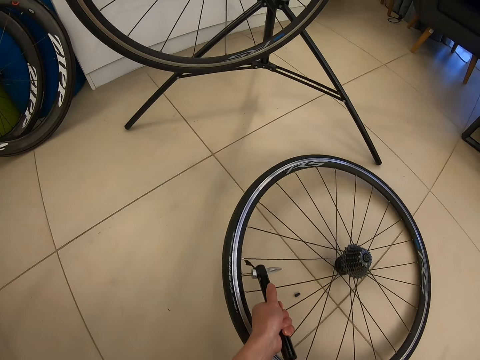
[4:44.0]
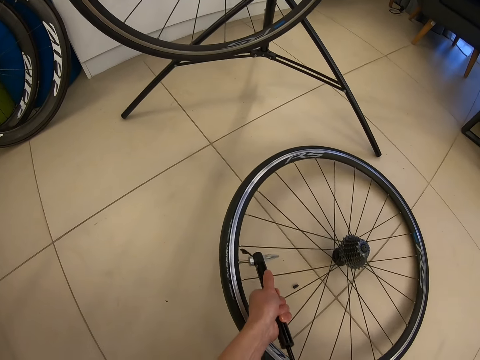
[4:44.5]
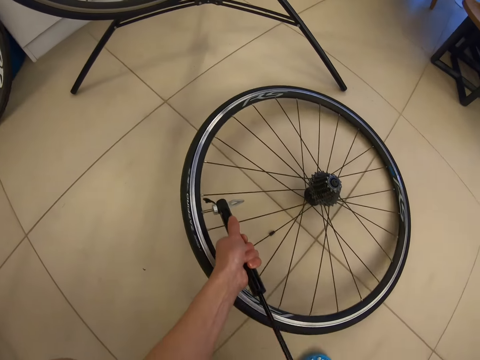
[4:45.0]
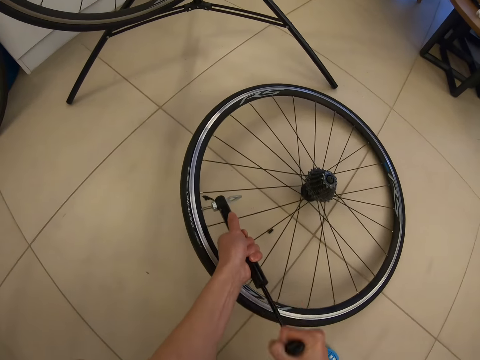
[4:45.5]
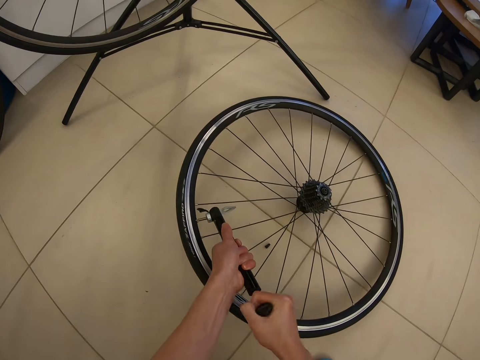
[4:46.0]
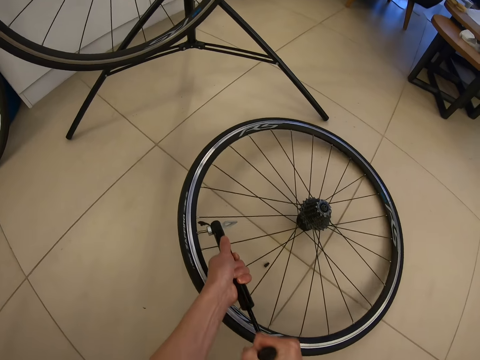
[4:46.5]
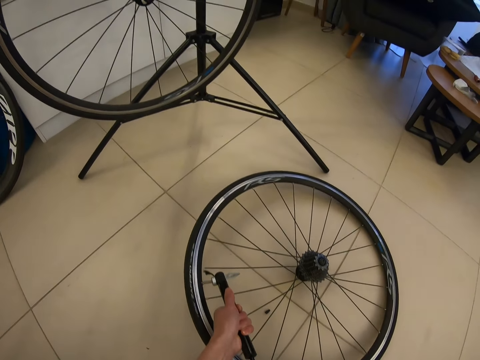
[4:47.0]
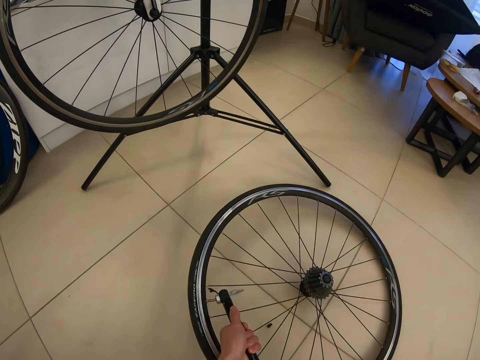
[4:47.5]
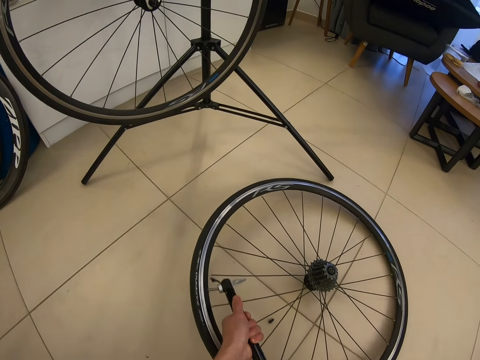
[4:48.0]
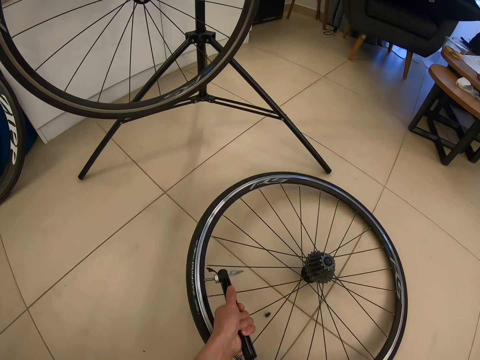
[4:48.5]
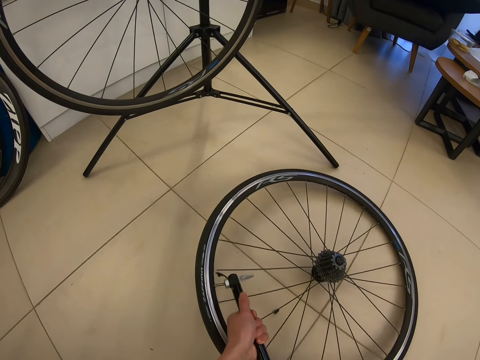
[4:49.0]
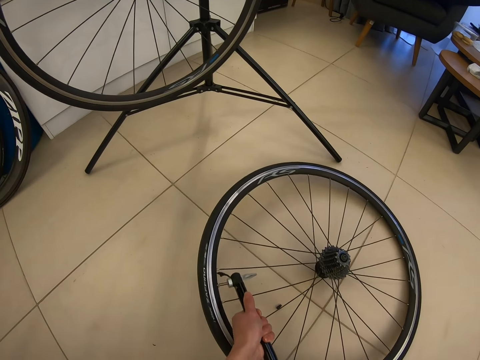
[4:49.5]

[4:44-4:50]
The camera wearer pumps the bike wheel.

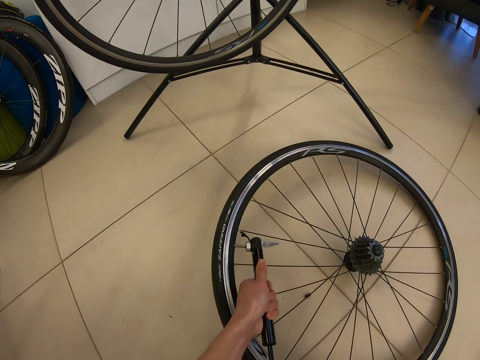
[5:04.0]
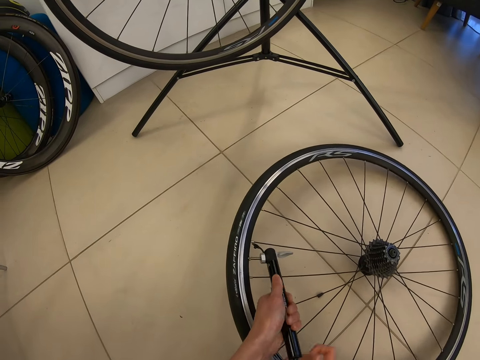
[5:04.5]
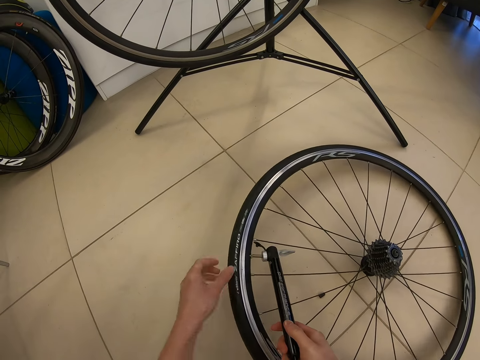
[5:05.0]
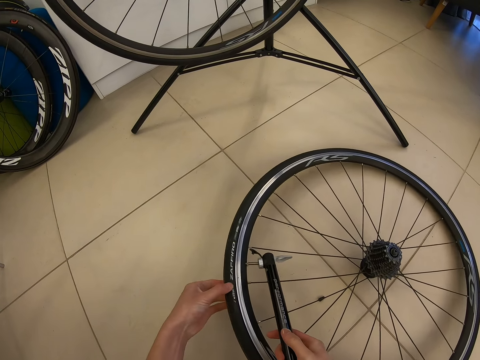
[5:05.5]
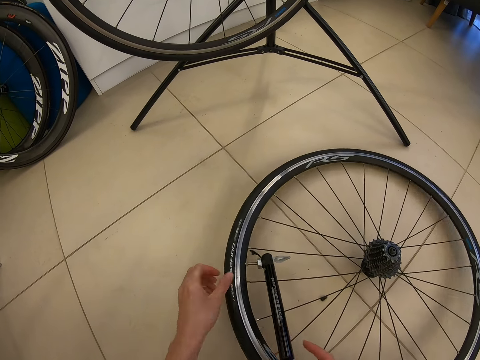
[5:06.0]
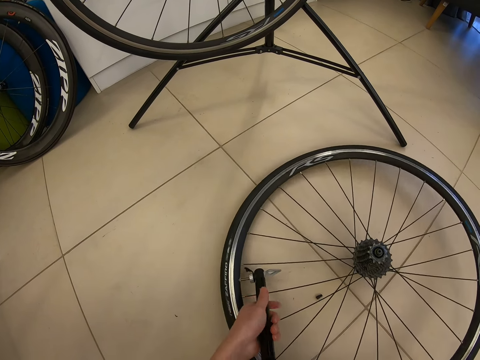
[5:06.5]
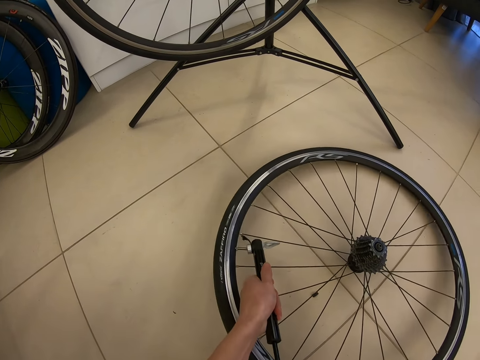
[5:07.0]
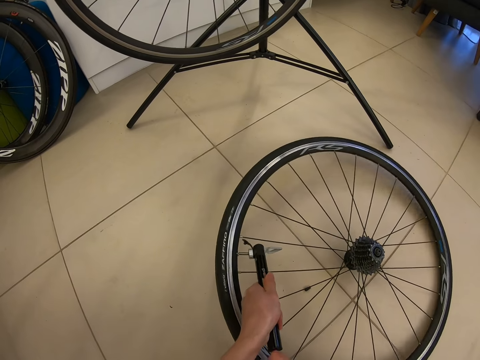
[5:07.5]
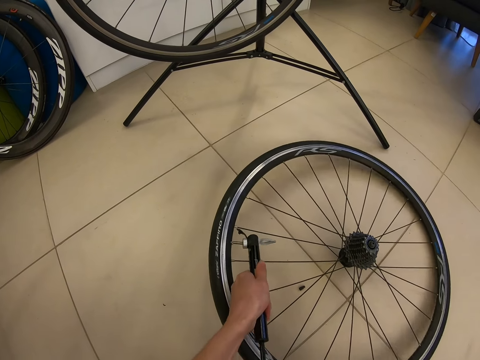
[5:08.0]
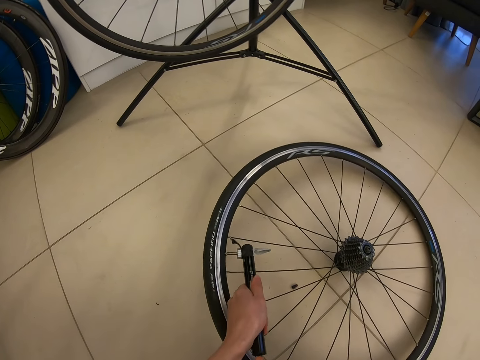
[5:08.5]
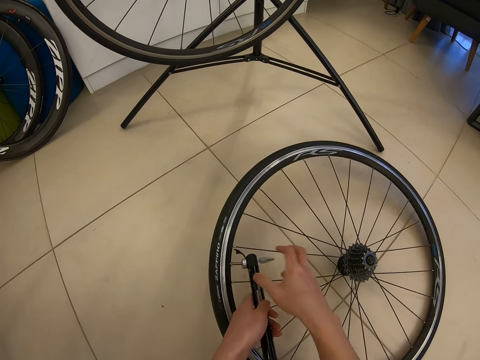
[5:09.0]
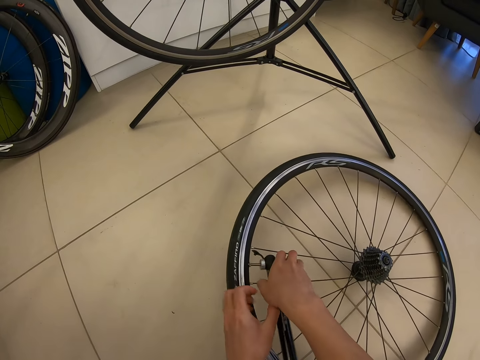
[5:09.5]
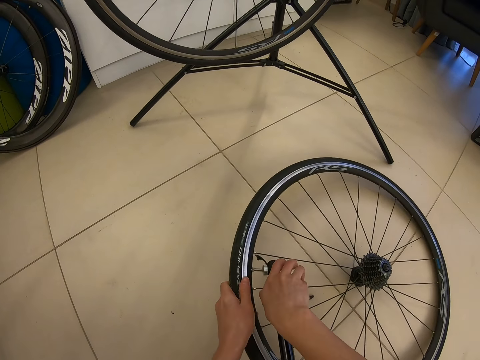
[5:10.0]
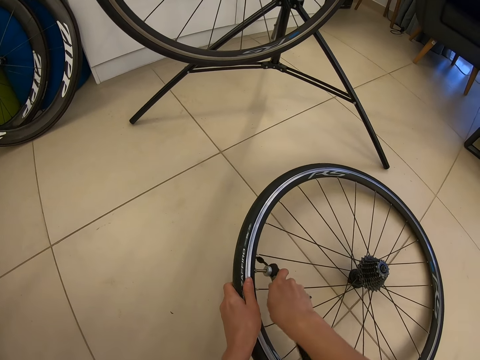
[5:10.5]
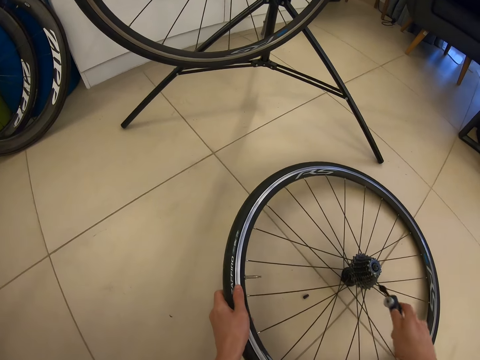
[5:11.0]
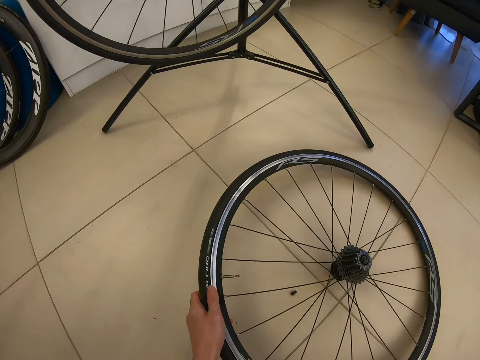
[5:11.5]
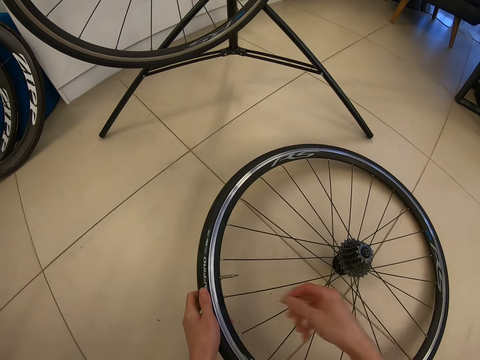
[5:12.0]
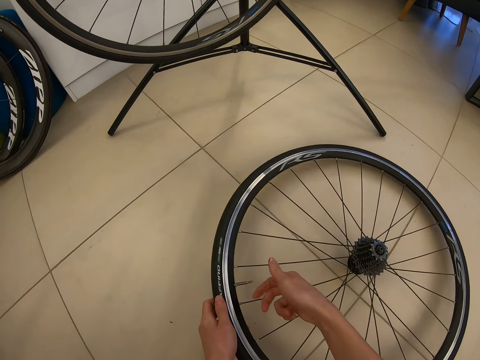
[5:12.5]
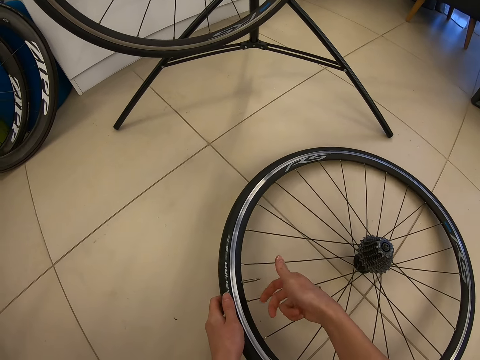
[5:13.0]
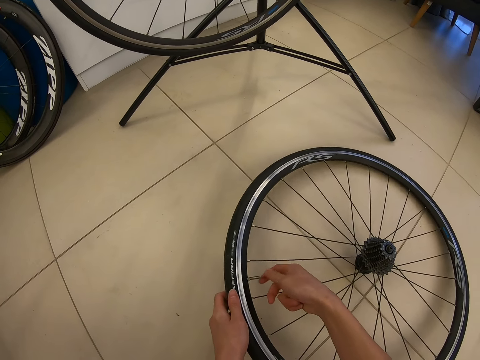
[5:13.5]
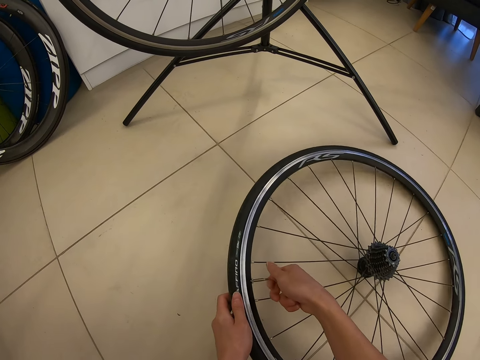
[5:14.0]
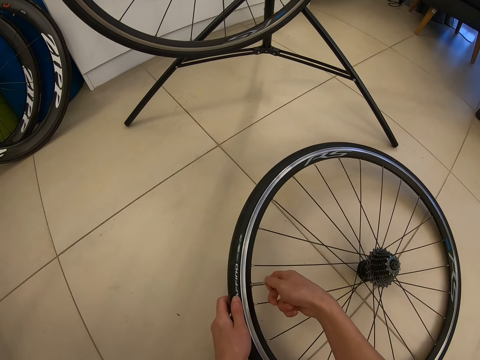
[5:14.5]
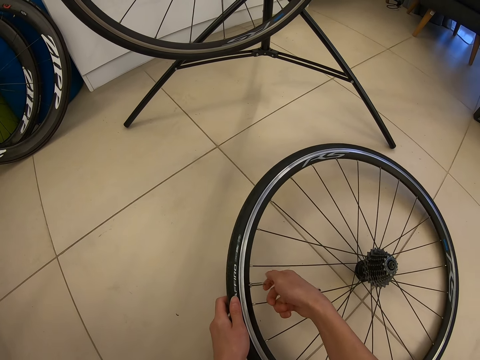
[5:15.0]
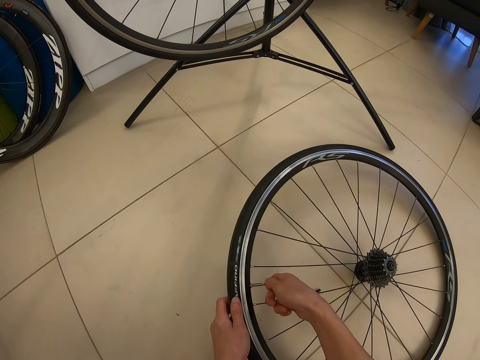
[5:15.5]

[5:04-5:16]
The camera wearer presses the bicycle tire with fingers. They pump the bicycle tire with a bicycle pump. They unplug the bicycle pump from the bicycle valve. They close the valve lid with hands. They adjust the valve.

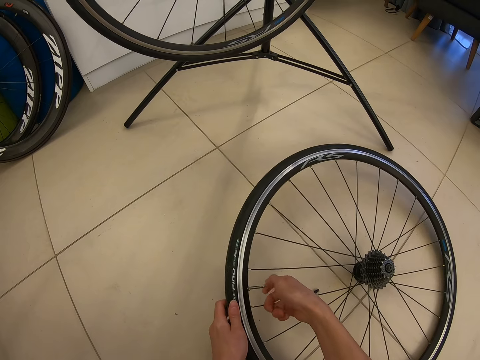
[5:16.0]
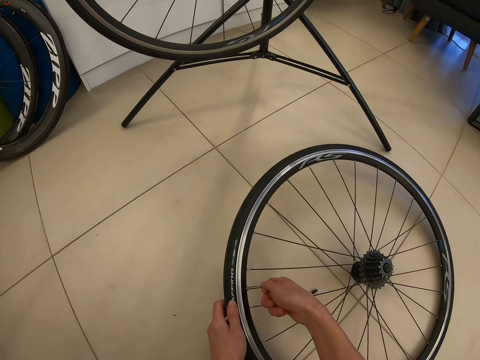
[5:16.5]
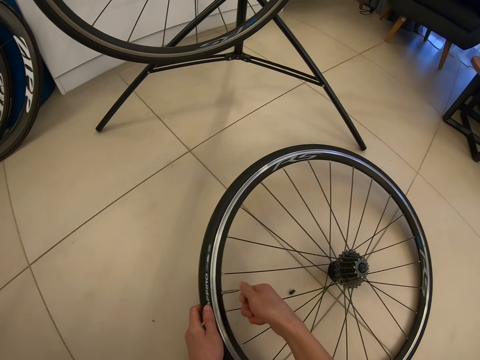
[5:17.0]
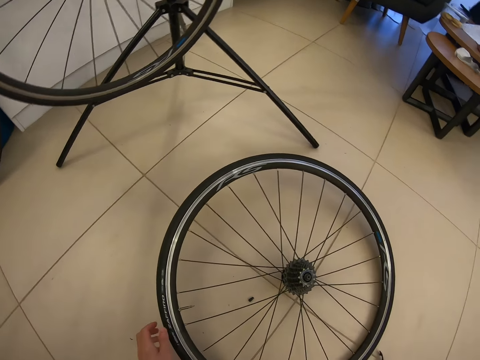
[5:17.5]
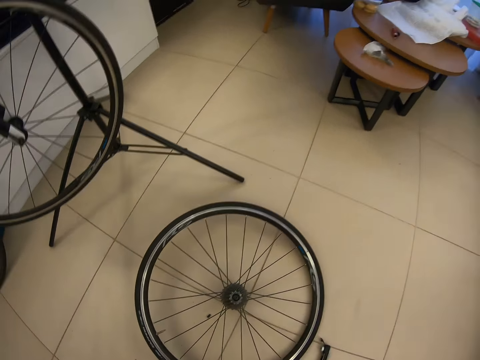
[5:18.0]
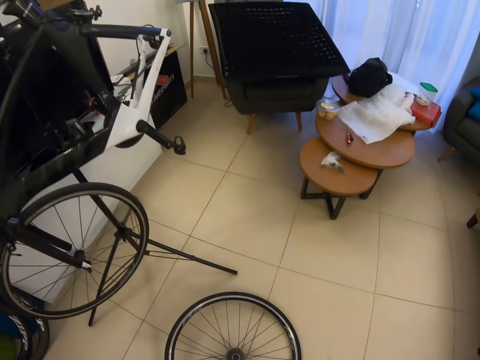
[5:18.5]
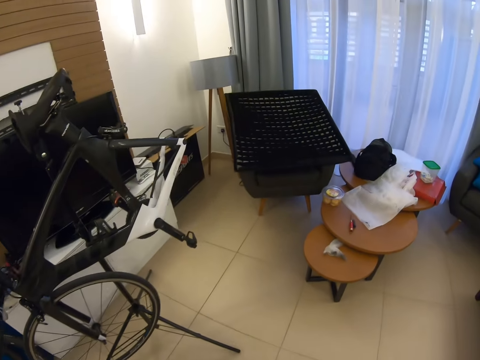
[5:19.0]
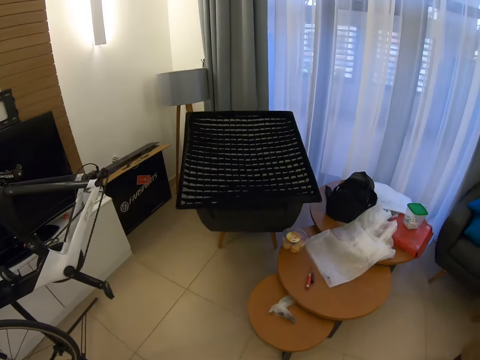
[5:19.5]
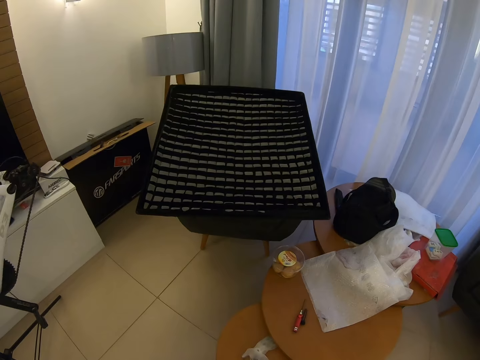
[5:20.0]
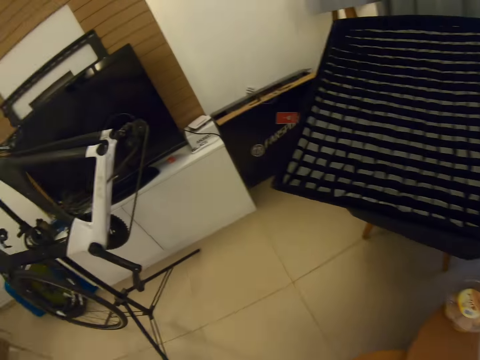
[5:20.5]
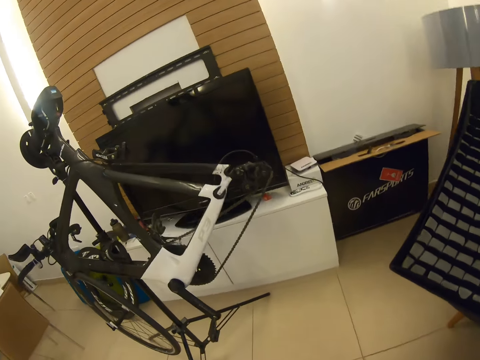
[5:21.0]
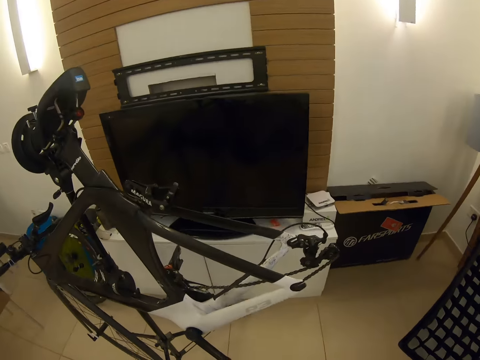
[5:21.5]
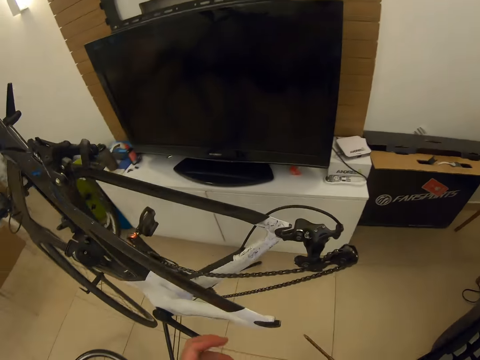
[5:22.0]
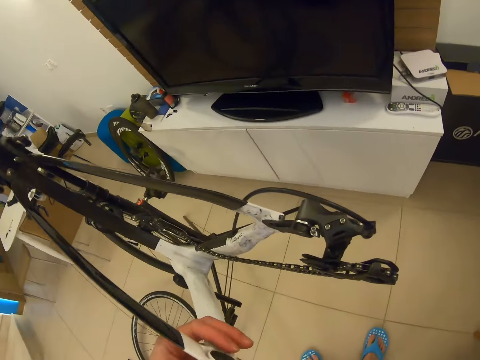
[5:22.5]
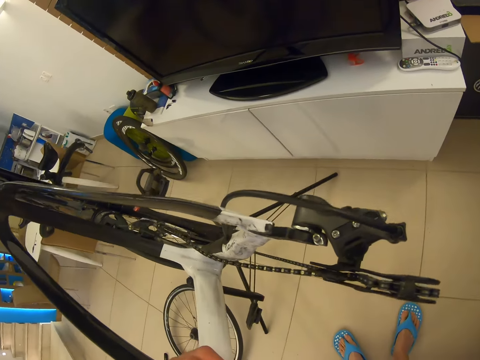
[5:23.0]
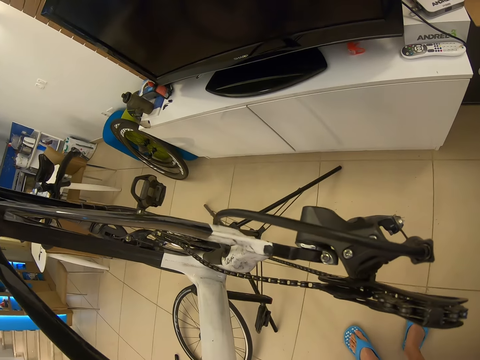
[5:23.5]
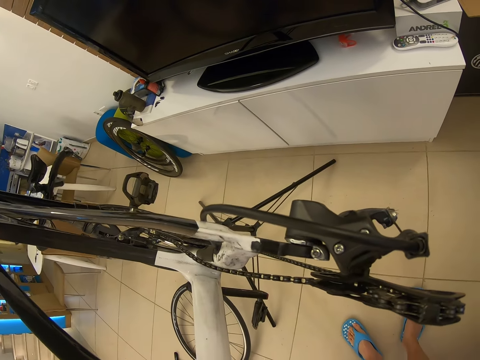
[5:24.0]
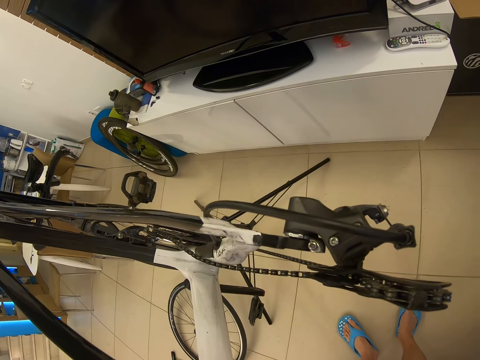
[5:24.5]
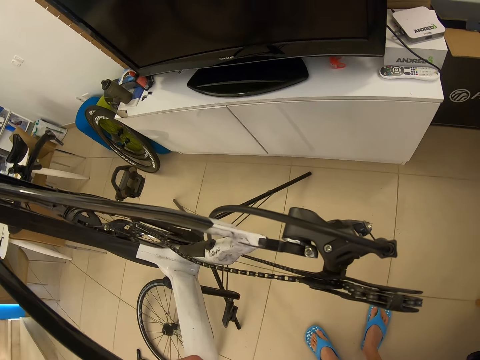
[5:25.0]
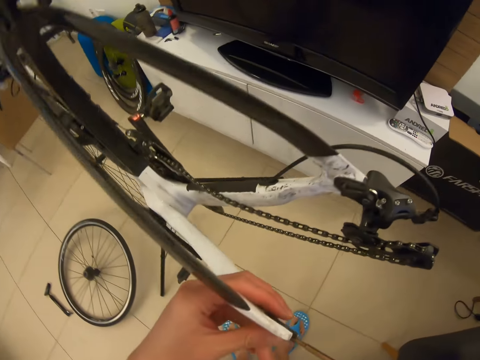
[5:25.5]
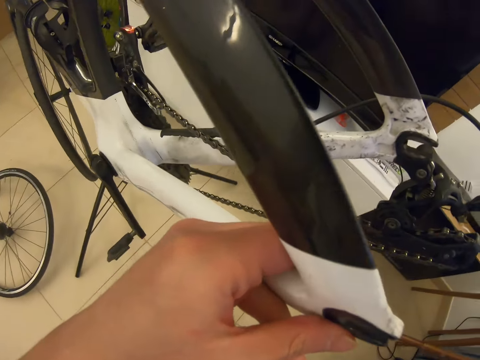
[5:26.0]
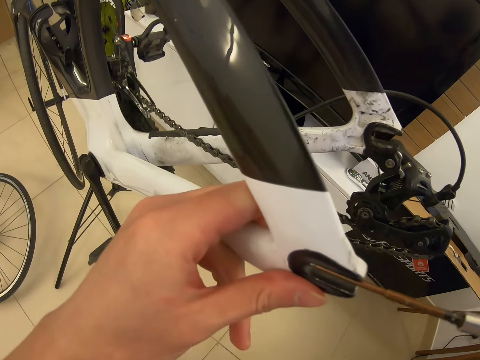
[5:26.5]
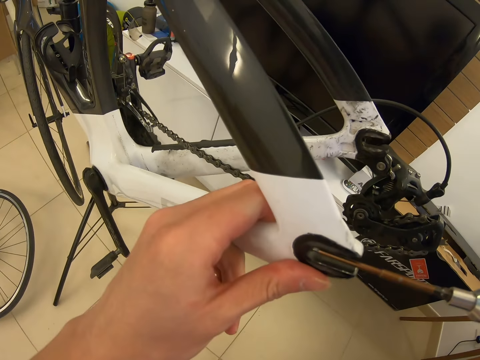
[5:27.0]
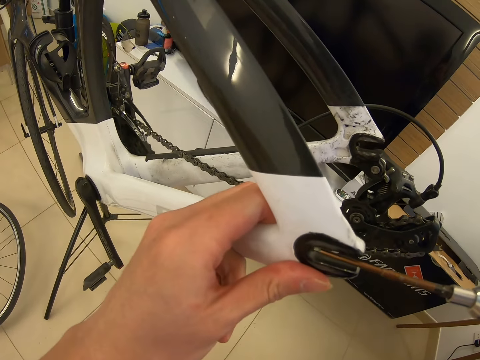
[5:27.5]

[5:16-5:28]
The camera wearer stands up. They walk around. They hold the bicycle. They adjust the screws on the bicycle with a screwdriver. They stare on the bicycle. They fix the bicycle with the screwdriver.
